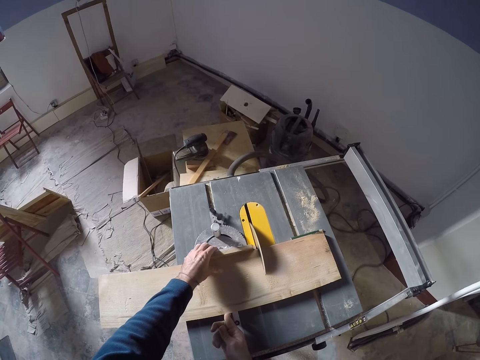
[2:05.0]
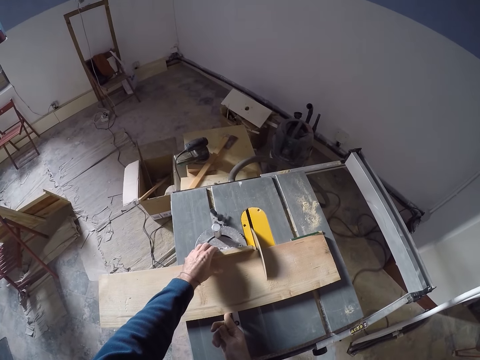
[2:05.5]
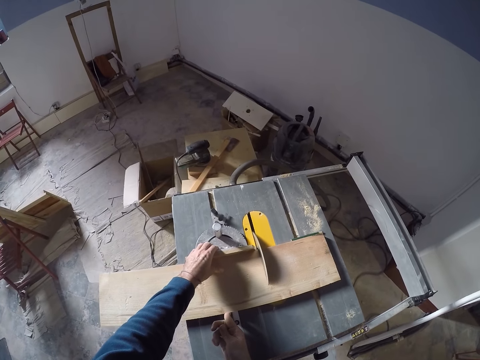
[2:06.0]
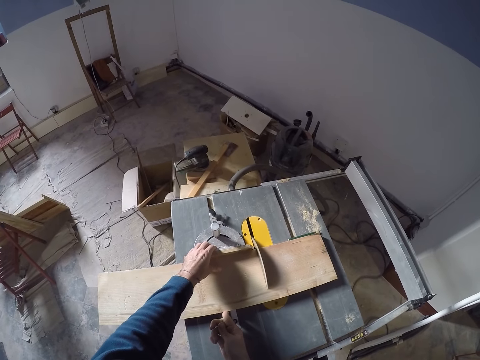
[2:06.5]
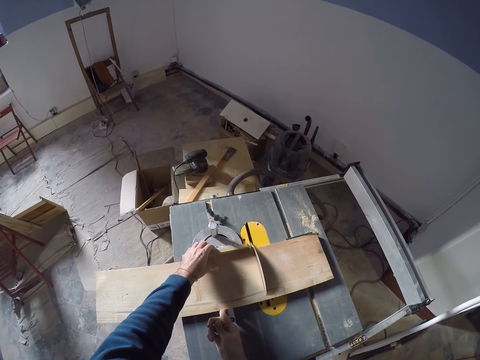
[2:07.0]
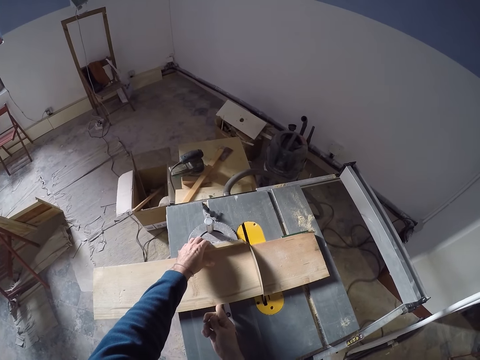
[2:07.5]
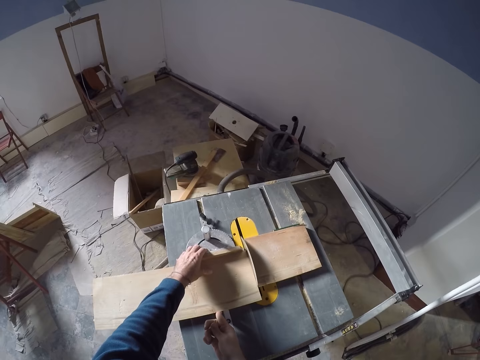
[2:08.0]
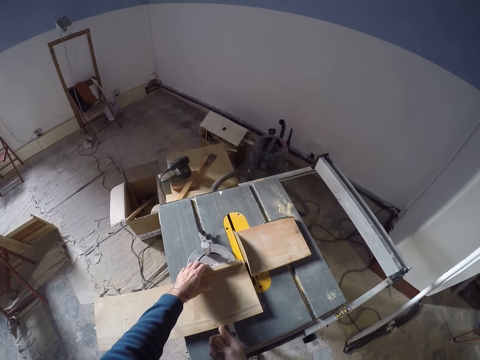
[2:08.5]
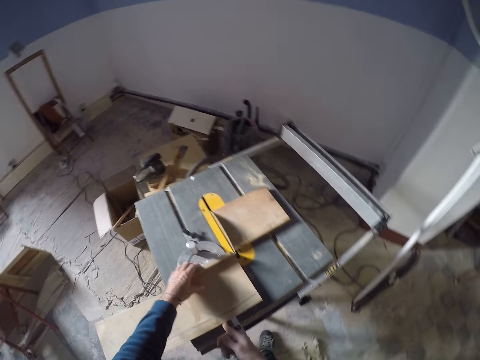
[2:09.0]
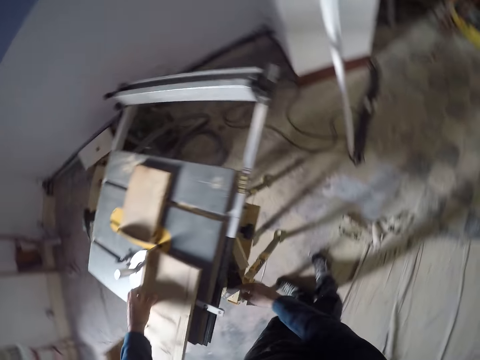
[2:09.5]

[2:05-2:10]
The camera wearer turns the table saw off with his right hand.

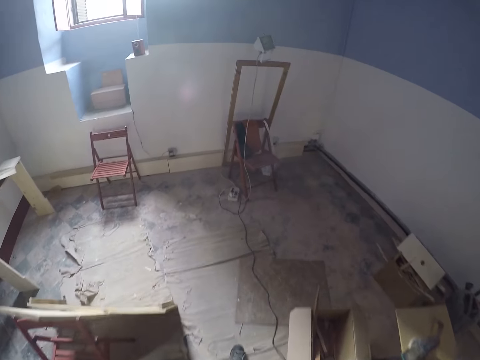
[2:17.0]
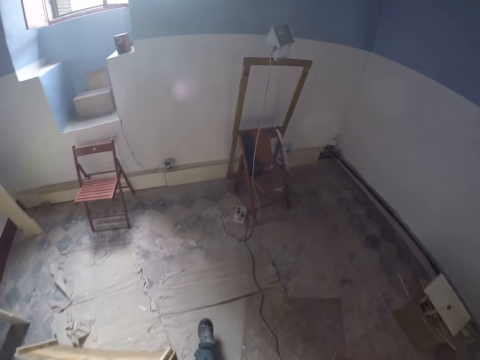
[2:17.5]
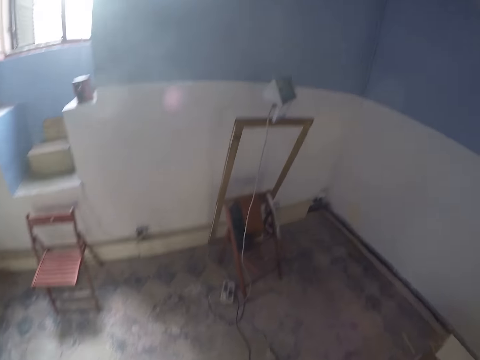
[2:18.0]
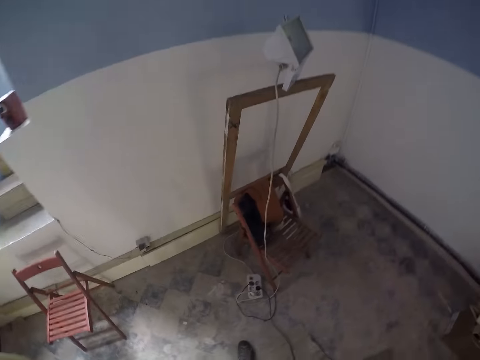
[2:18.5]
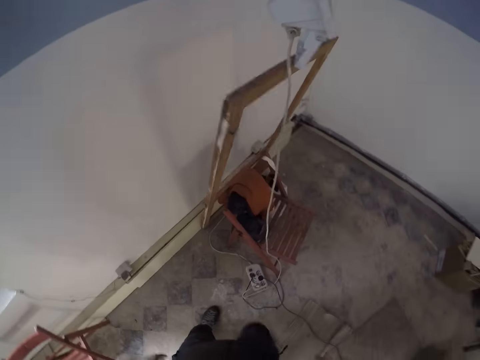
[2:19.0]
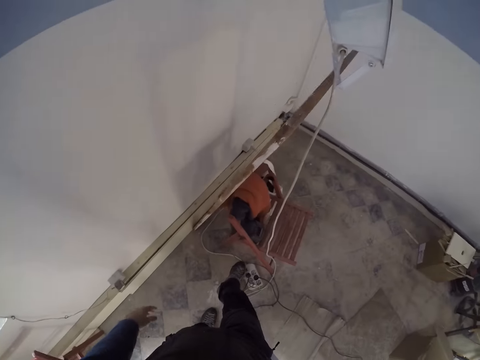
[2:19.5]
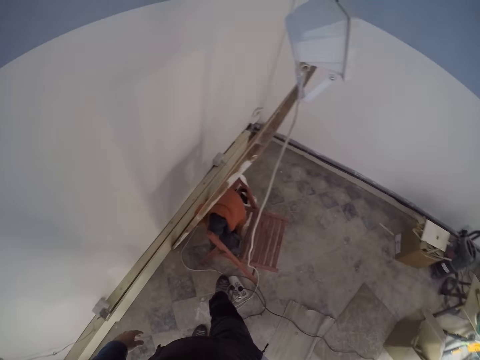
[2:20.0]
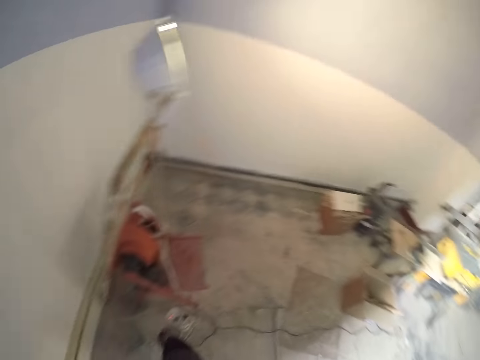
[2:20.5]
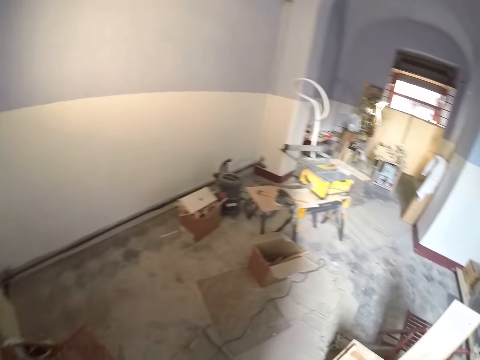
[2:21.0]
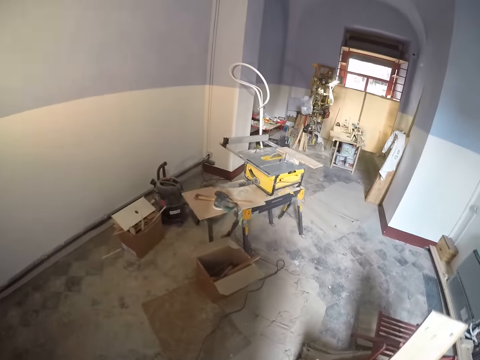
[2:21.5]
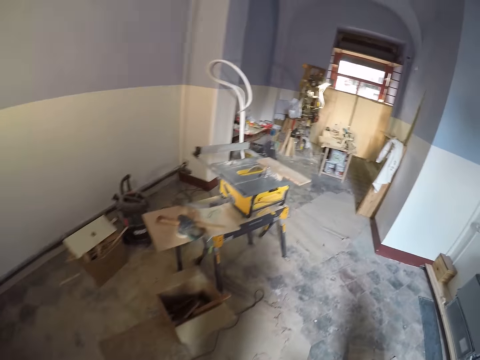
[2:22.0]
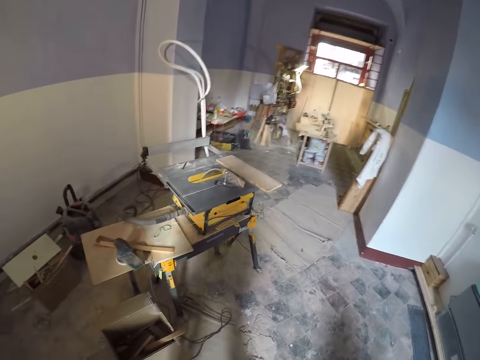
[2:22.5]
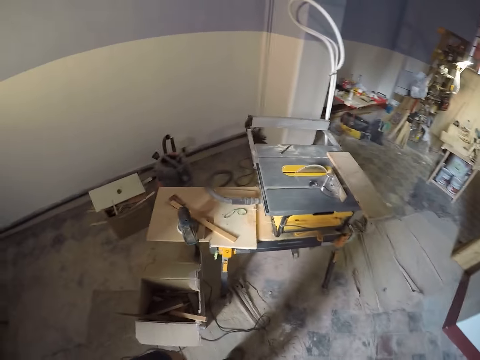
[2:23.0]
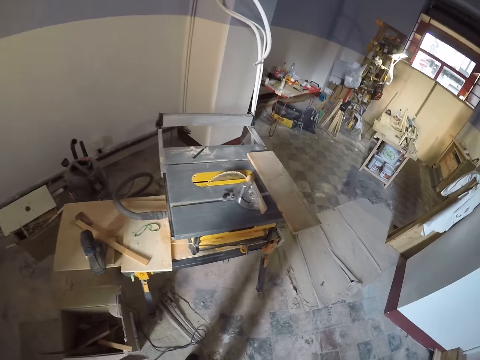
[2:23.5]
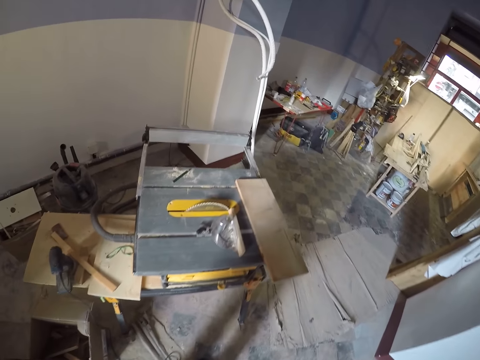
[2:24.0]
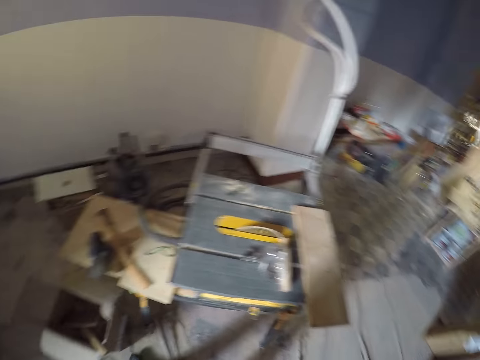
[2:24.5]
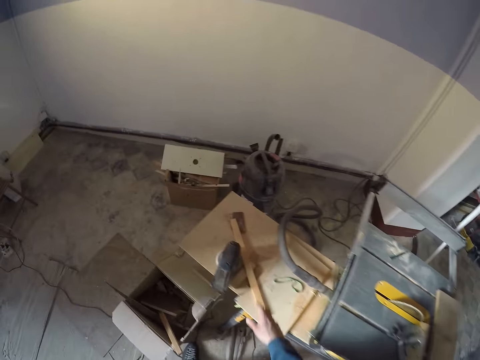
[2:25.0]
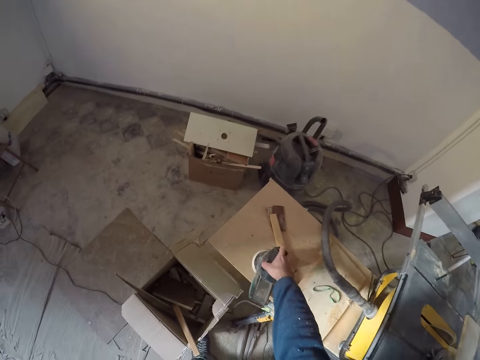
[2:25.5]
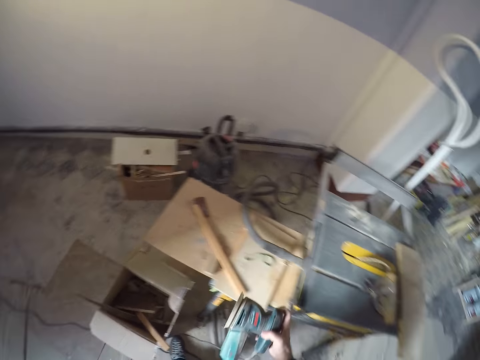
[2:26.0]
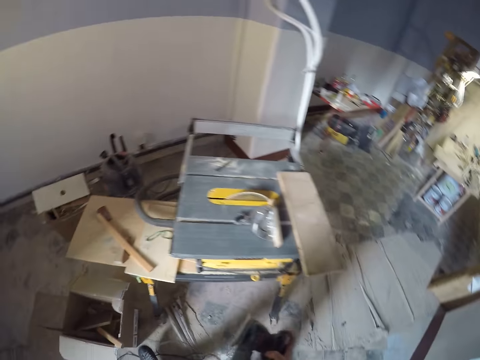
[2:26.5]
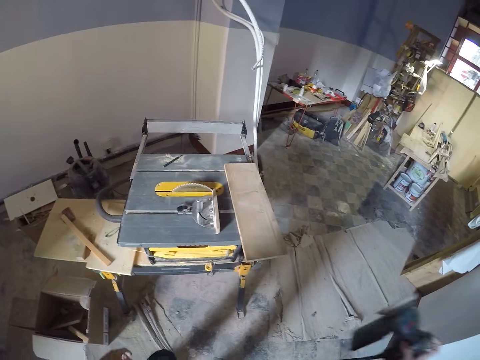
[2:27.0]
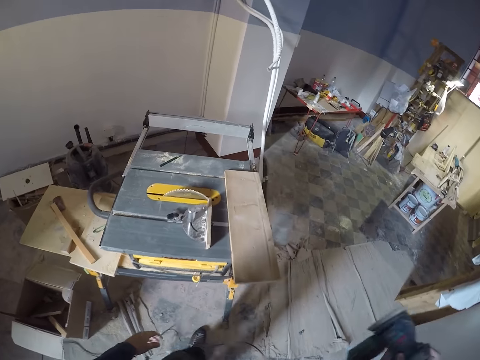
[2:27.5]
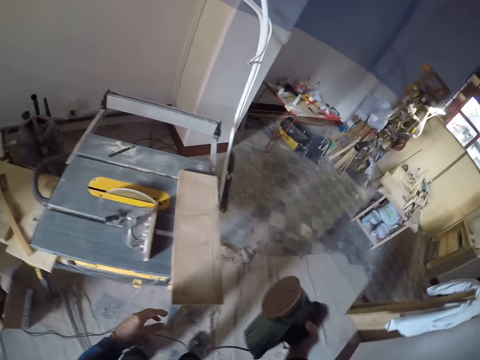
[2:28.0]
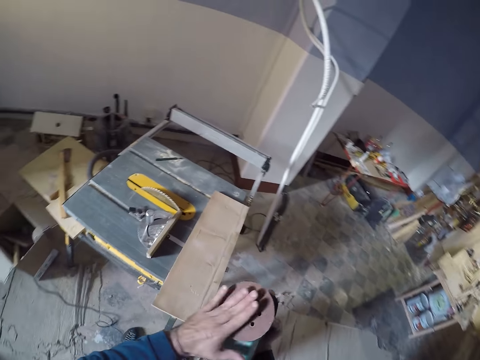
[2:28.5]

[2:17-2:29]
The camera wearer turns on a lamp switch with his right leg. He walks in the room. He picks up an angle grinder or sandpaper machine on a table with his right hand.

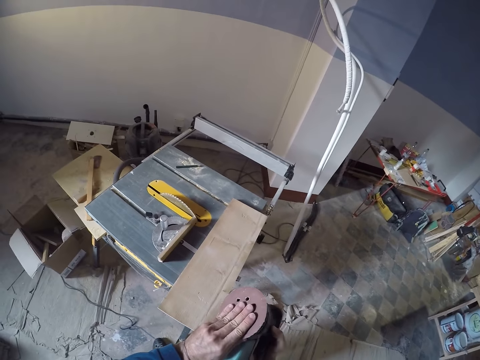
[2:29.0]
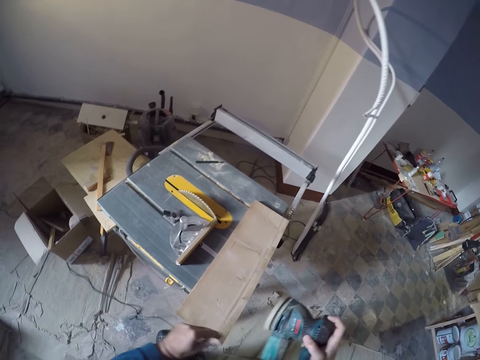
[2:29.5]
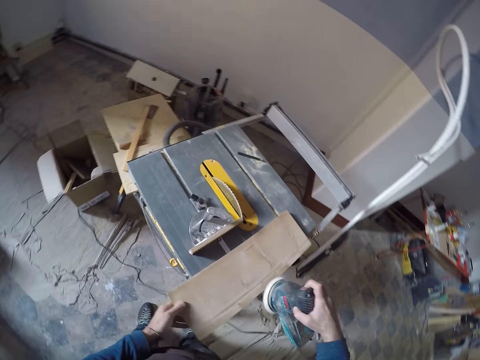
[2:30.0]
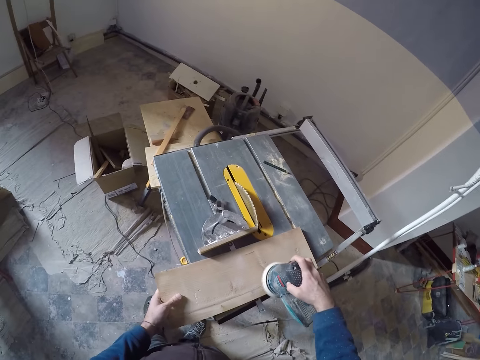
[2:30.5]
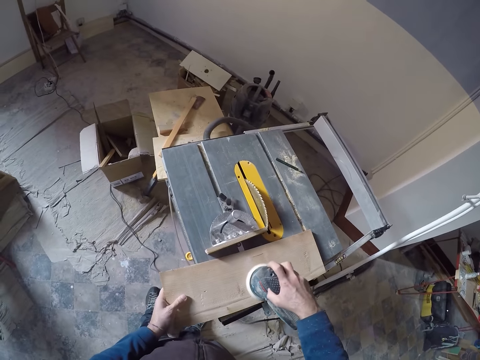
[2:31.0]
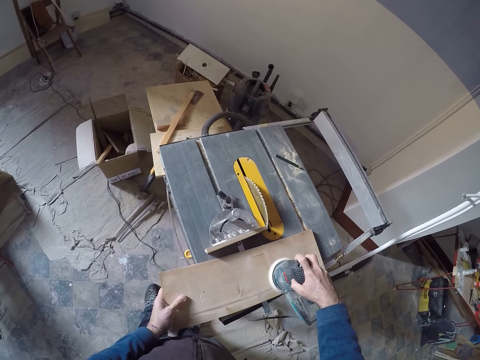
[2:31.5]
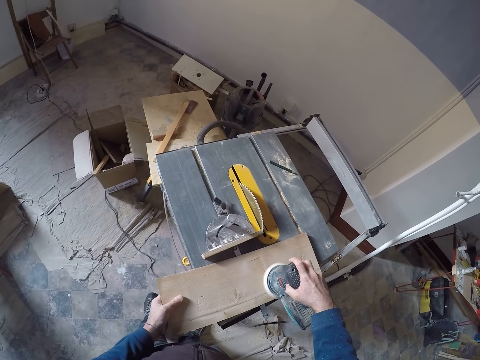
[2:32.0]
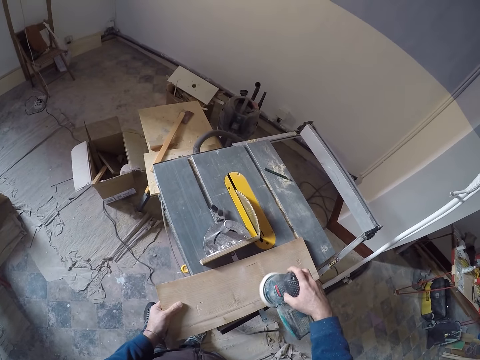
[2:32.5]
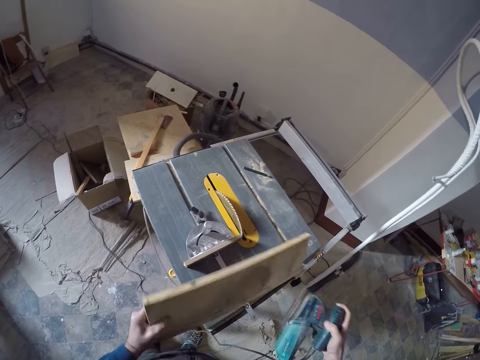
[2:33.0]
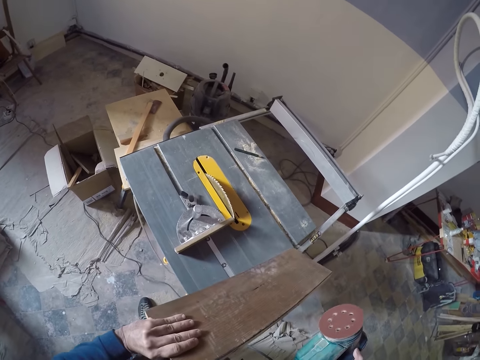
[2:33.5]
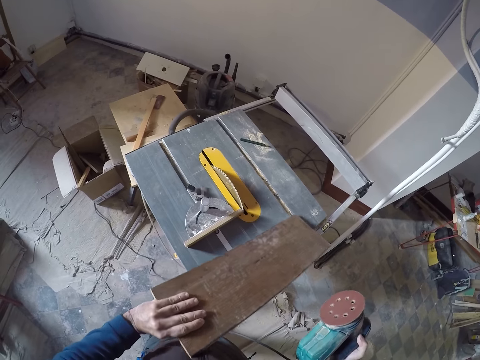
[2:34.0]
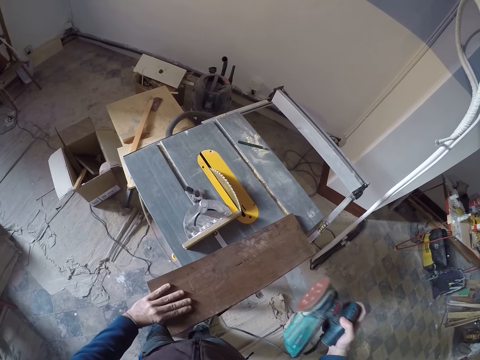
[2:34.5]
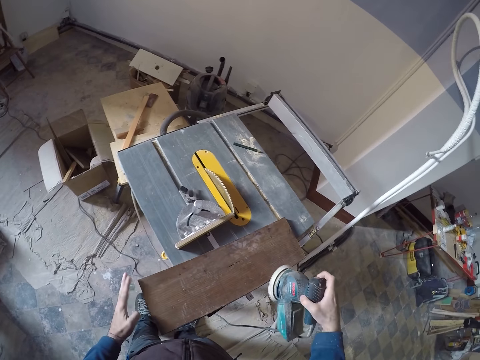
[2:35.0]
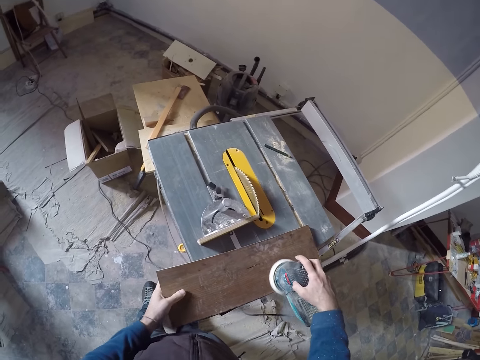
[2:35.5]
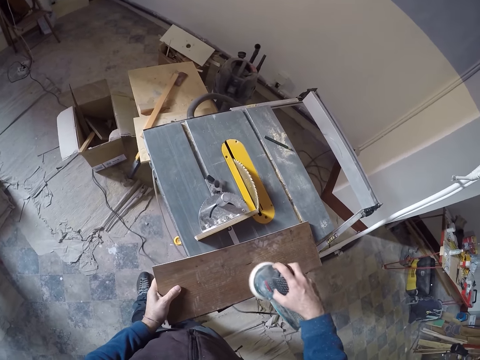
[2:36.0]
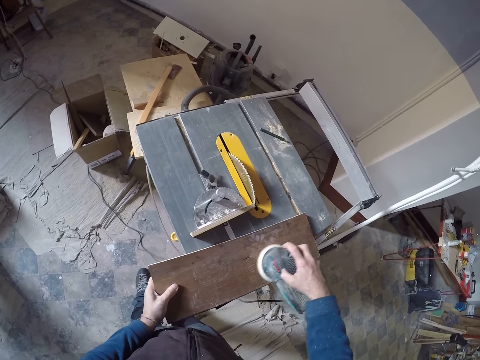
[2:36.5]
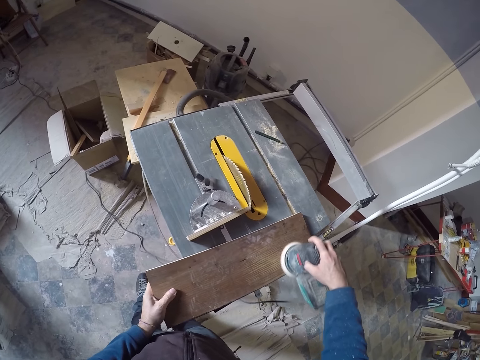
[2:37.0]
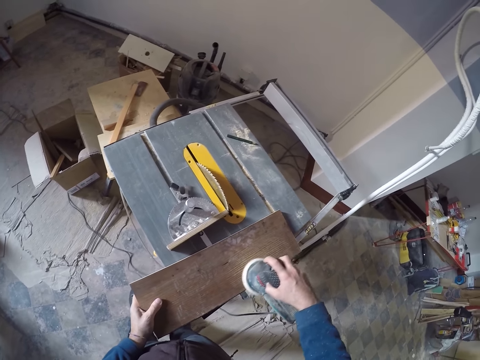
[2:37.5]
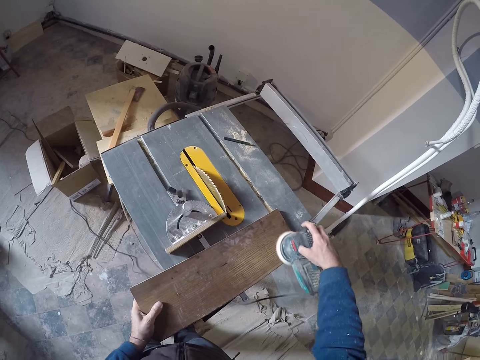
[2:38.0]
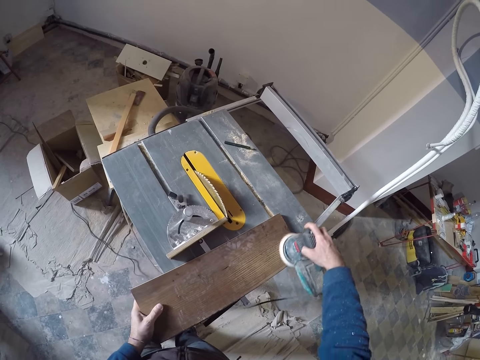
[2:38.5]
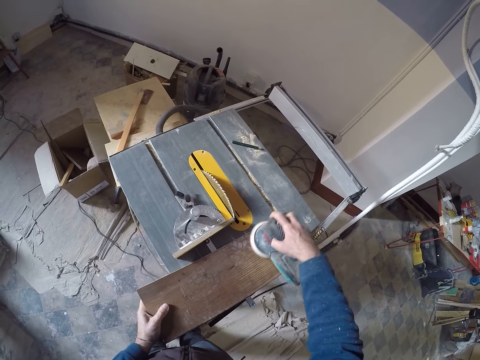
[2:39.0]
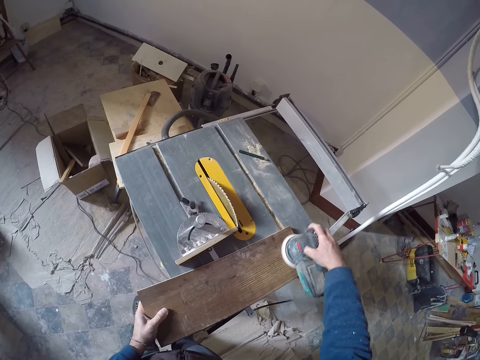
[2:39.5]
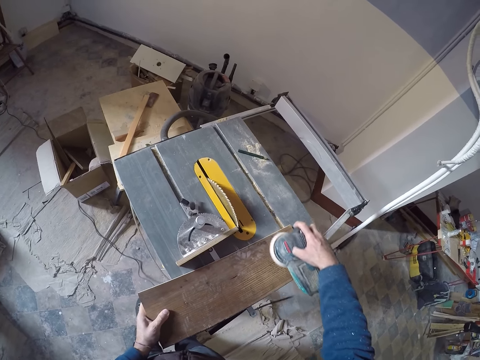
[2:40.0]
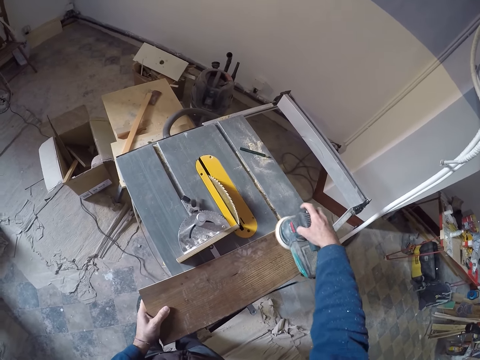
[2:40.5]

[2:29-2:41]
The camera wearer smoothens the log of wood on the edge rule on the table saw with the angle grinder. They adjust the wood. They turn the wood. They smoothen the wood with the sandpaper machine.
